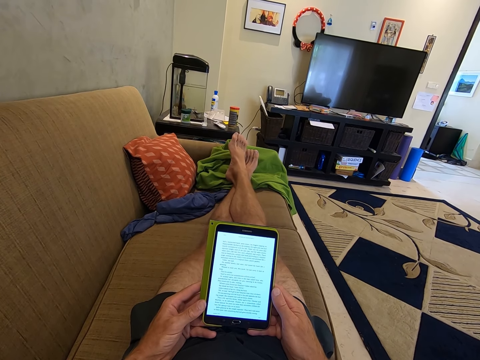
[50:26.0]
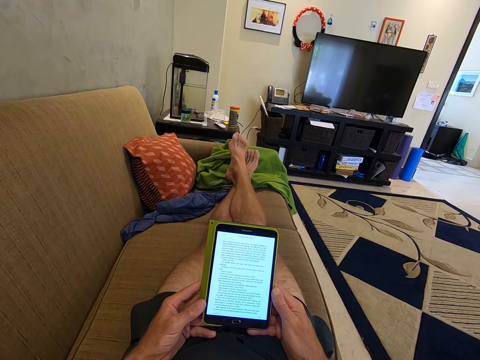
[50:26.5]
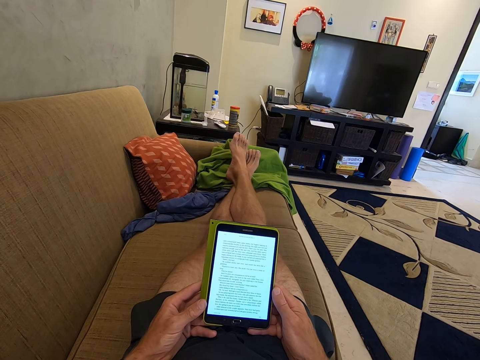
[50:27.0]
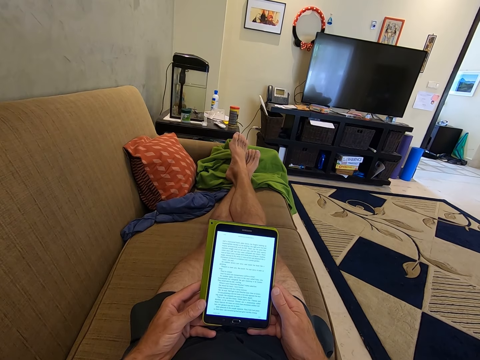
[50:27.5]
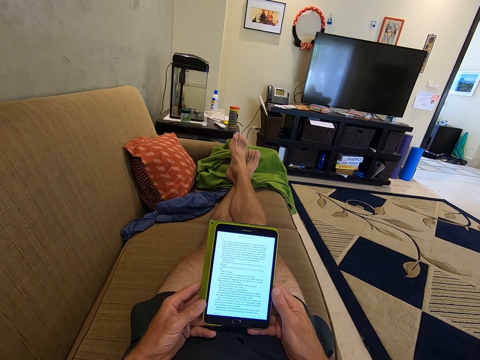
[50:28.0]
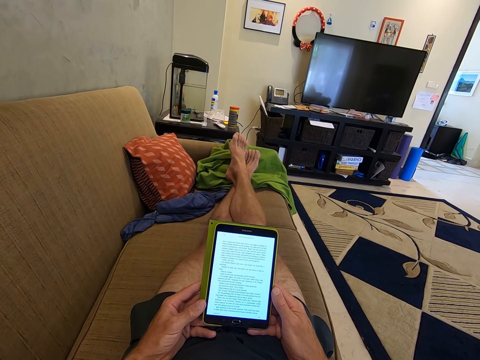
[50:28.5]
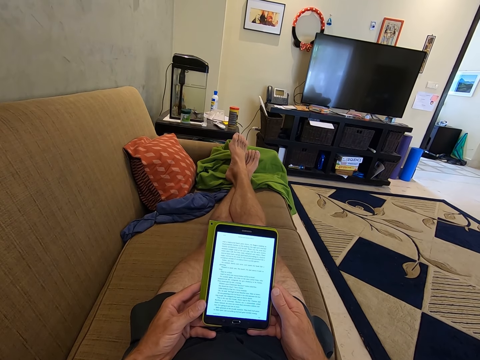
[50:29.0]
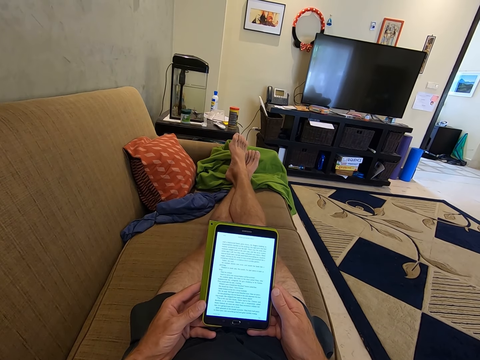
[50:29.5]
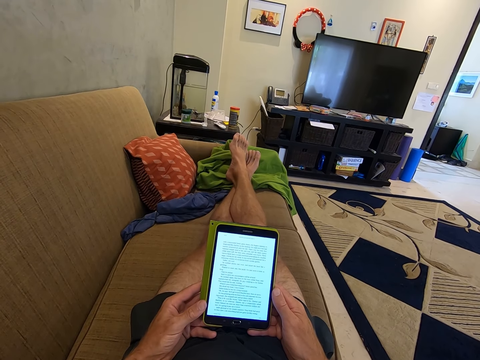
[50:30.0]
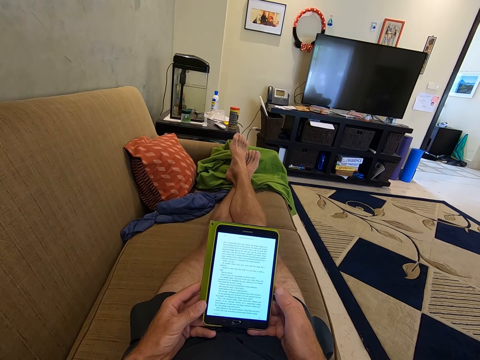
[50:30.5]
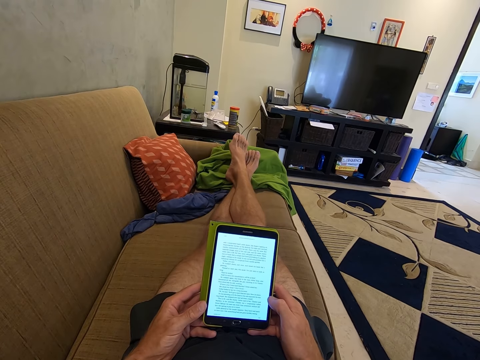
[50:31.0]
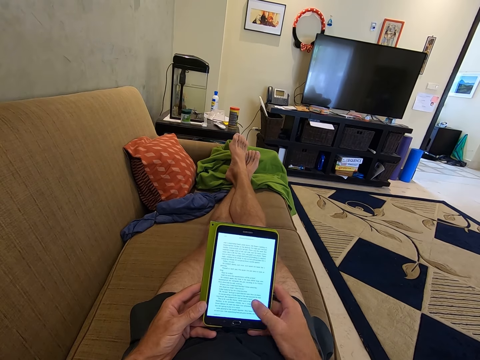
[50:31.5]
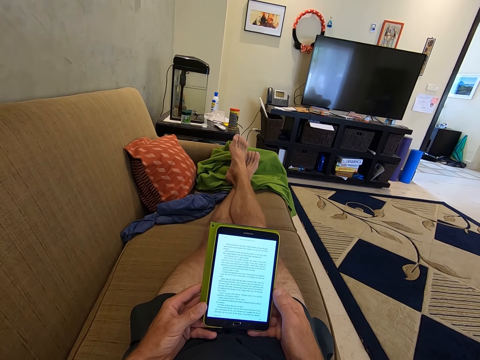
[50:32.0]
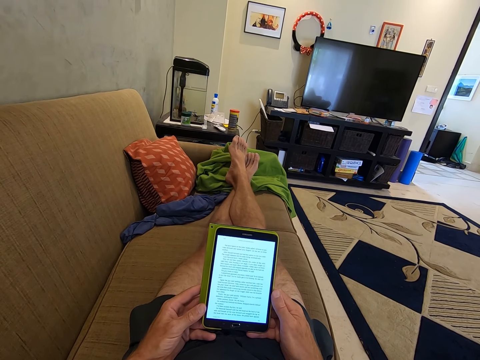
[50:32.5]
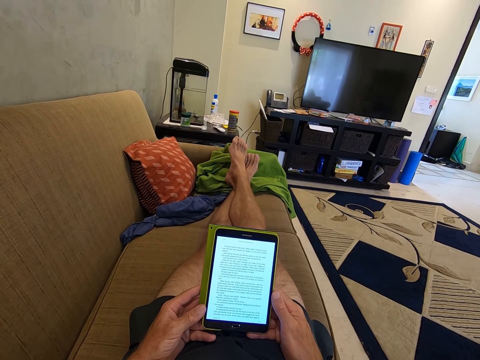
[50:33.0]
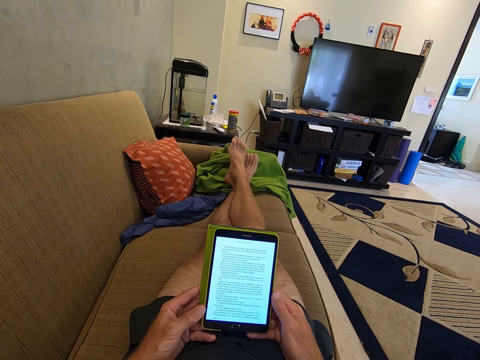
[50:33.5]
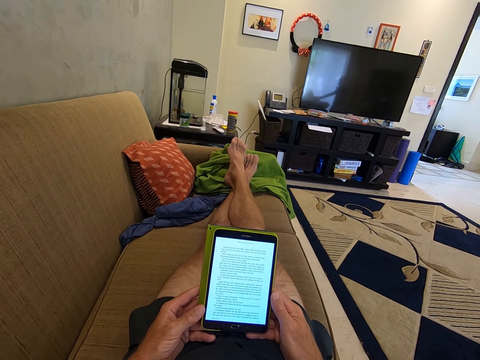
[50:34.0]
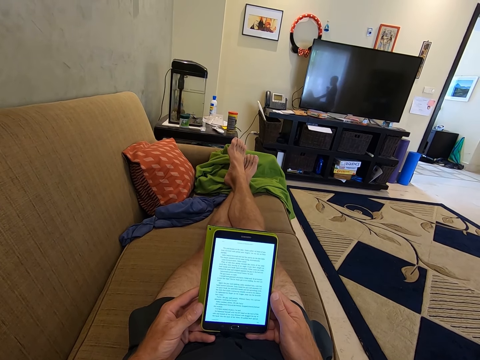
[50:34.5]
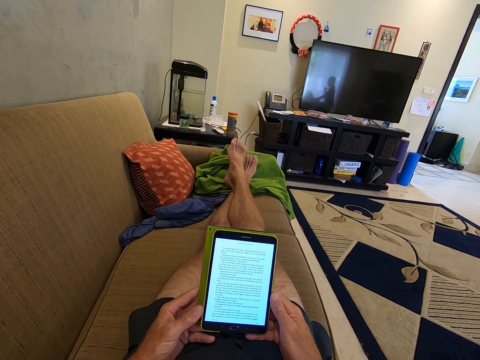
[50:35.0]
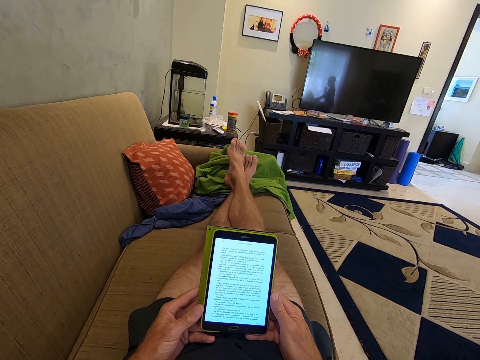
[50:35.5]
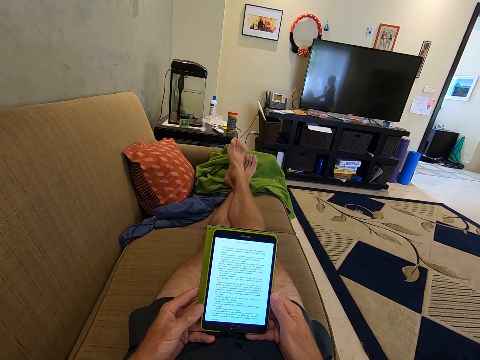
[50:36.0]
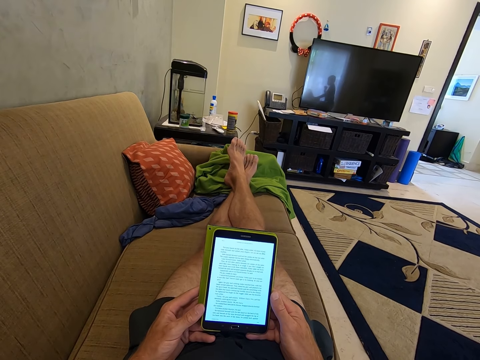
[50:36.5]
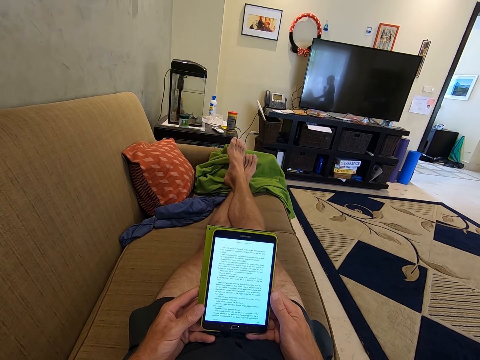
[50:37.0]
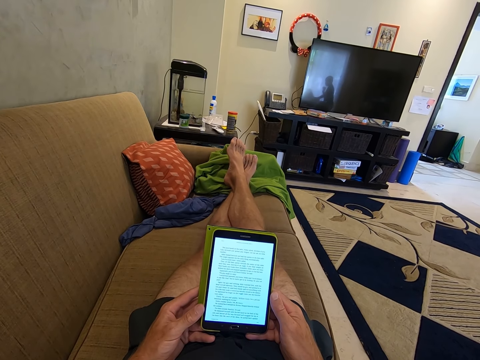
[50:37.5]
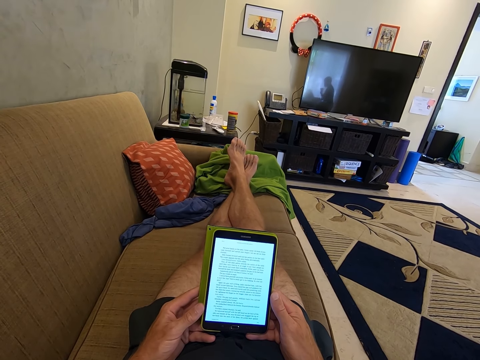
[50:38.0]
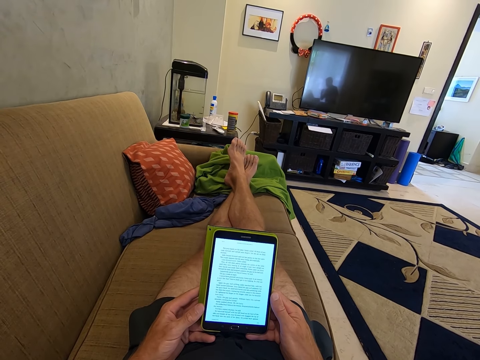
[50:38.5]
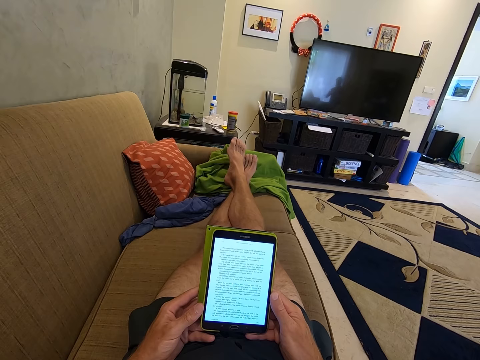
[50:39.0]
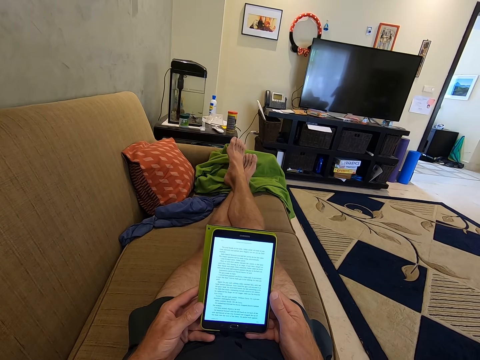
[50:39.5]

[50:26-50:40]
The camera wearer swipes a tablet screen. They read from the tablet.

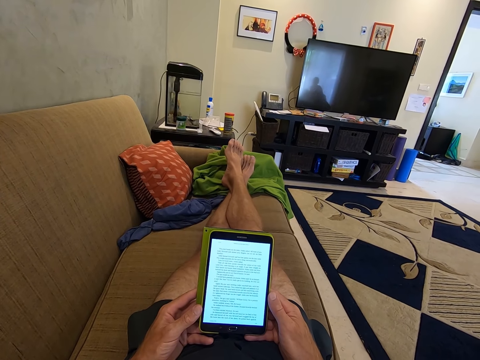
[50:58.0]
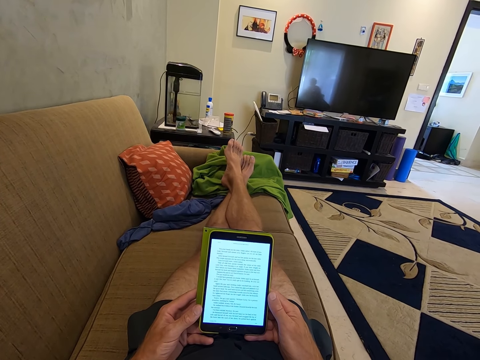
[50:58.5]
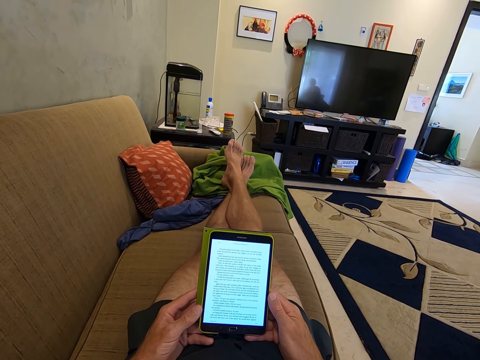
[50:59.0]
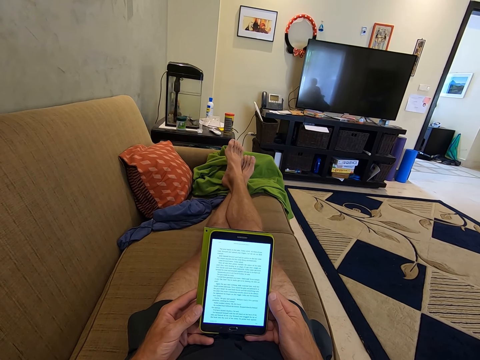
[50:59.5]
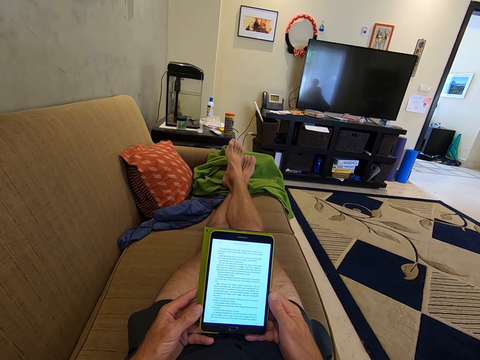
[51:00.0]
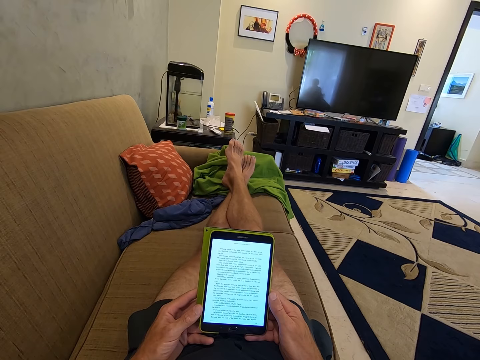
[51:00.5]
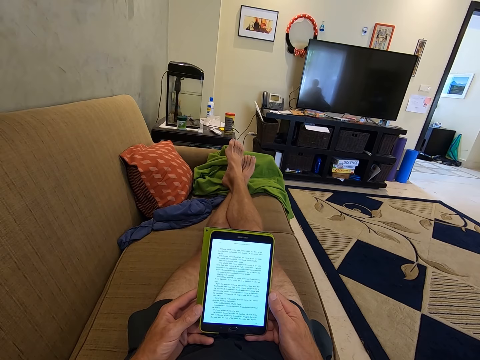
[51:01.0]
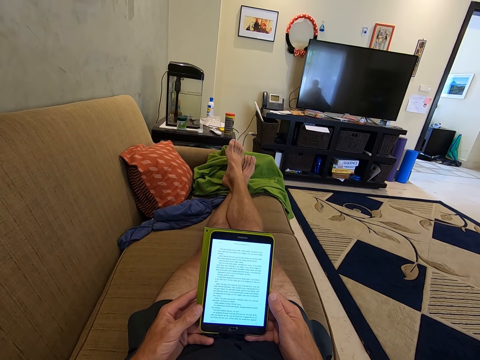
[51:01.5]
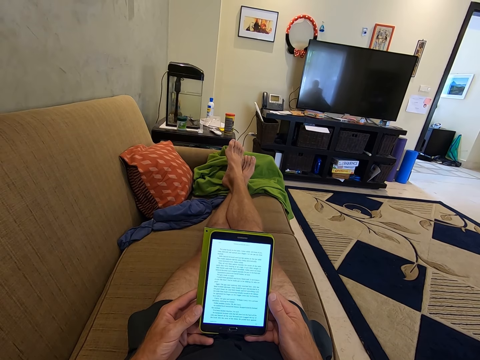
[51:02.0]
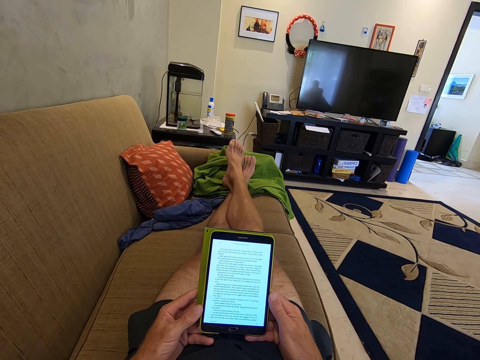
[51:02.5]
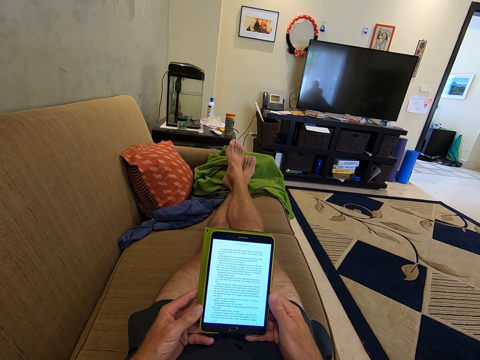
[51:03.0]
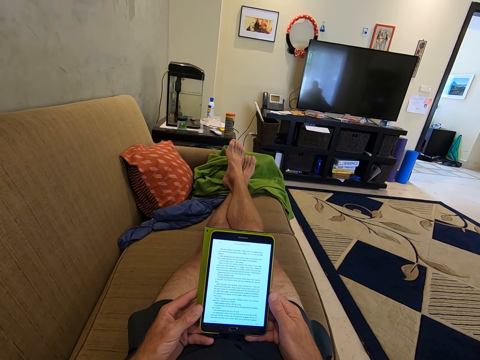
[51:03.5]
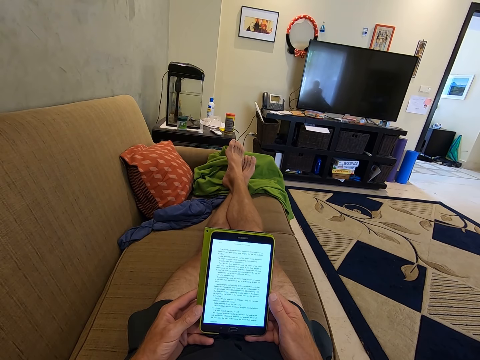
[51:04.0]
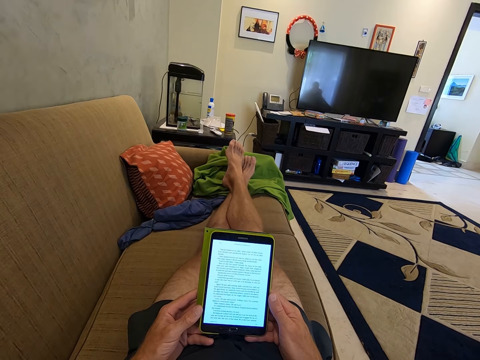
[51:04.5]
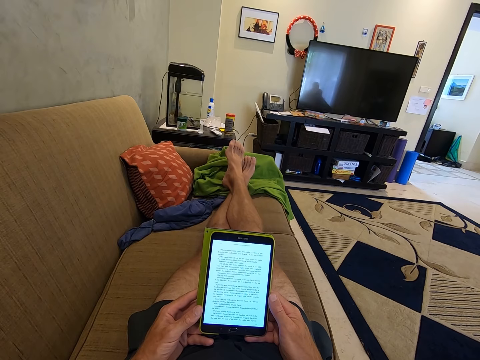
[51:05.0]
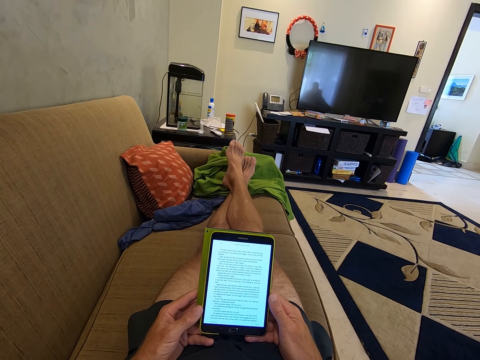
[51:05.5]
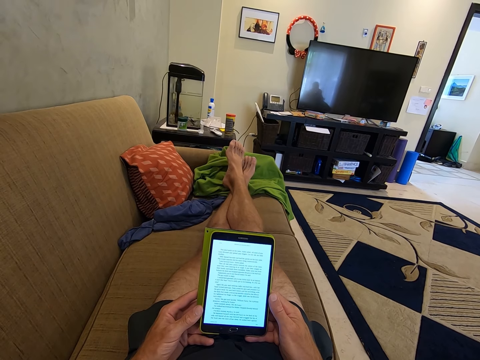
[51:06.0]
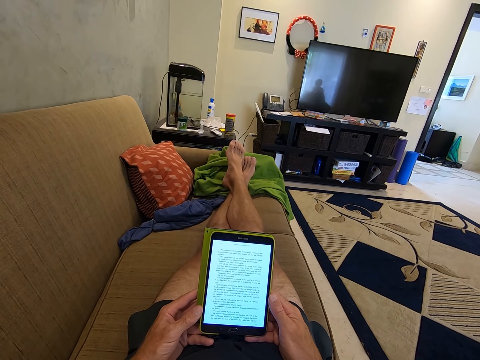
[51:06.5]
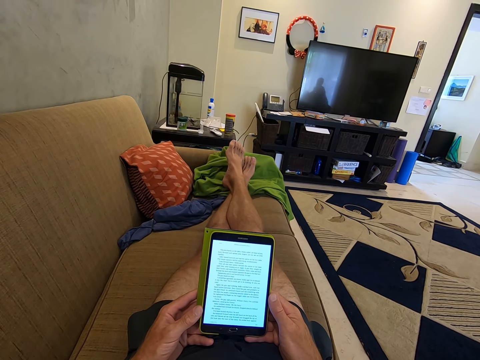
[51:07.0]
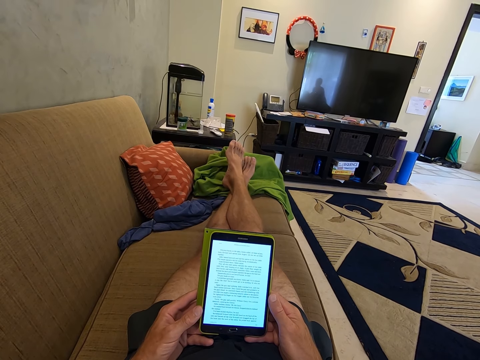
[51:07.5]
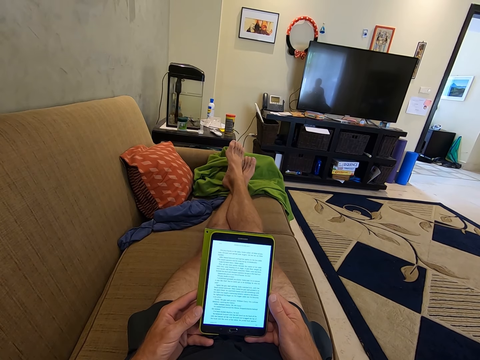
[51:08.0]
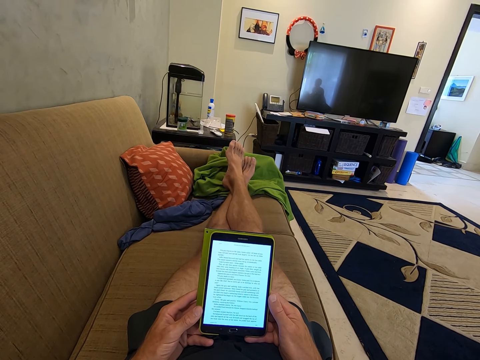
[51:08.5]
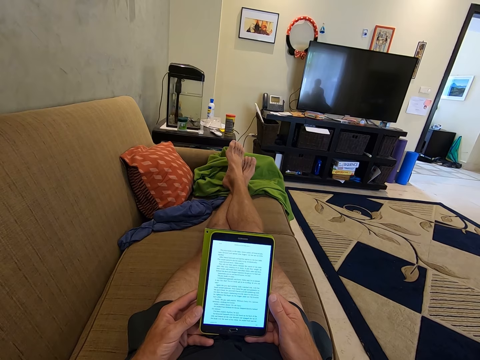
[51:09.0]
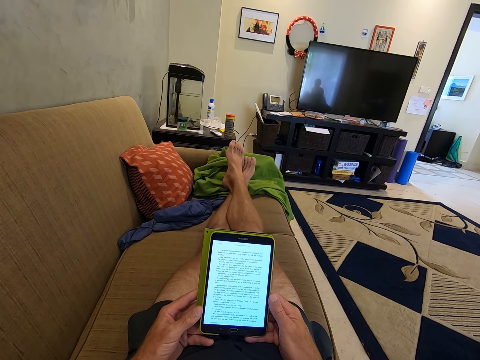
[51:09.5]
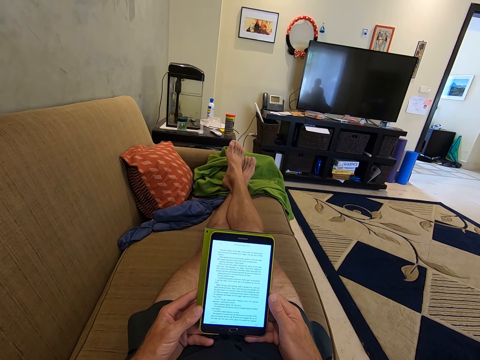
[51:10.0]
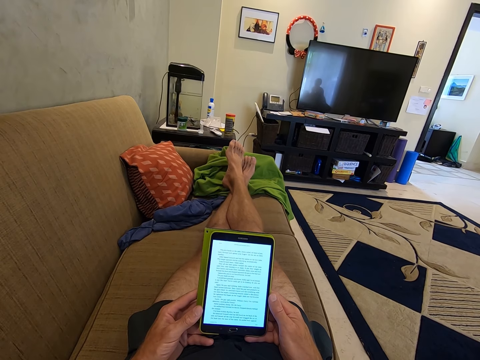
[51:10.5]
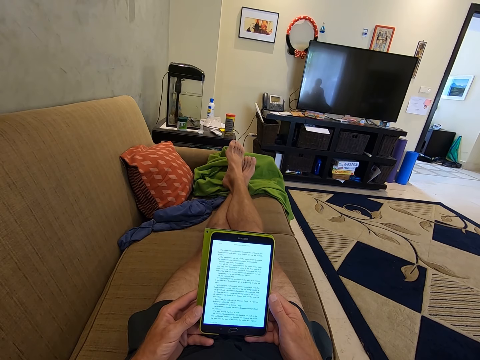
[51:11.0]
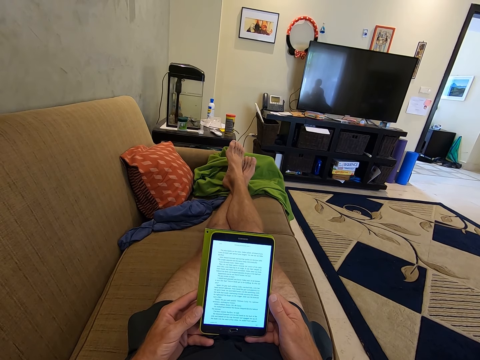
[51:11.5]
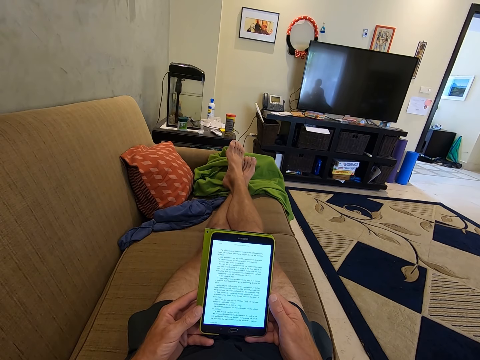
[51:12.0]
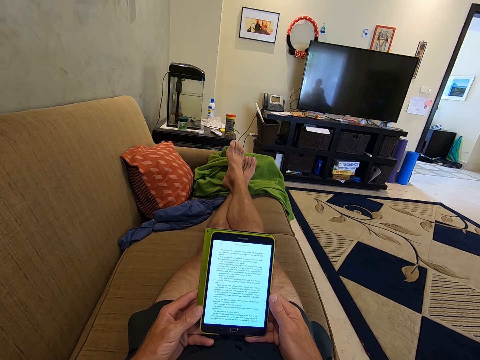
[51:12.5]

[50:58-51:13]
A woman converses with a child. The camera wearer reads from a tablet.
